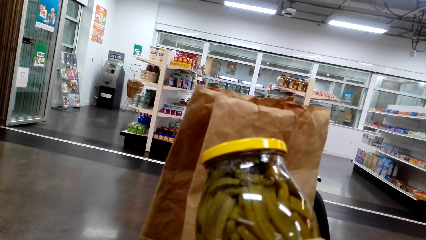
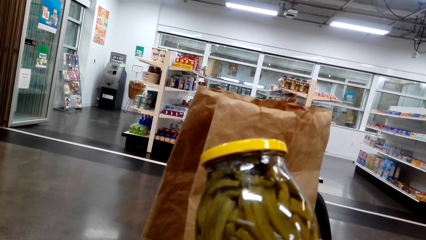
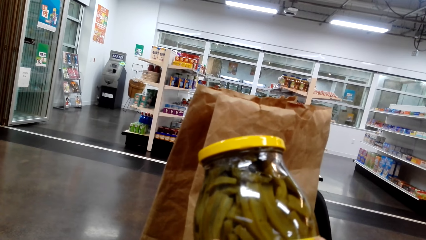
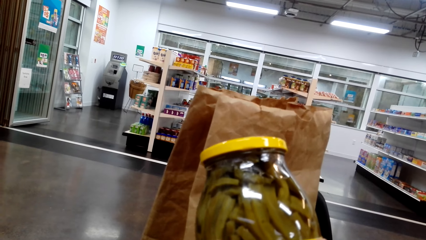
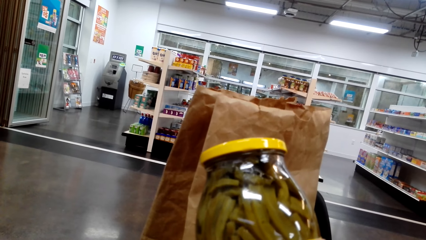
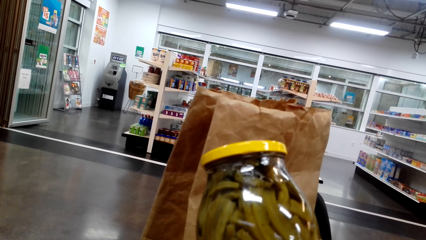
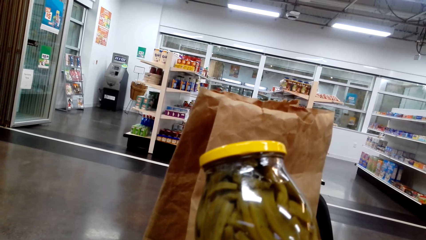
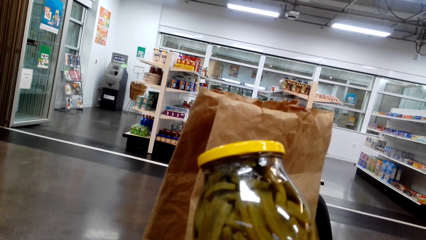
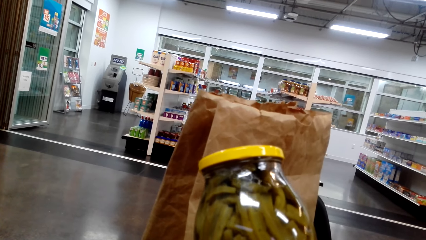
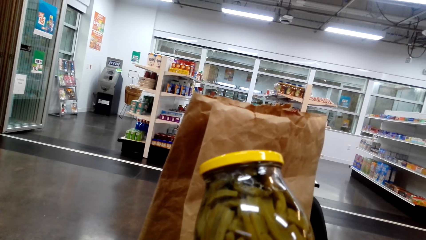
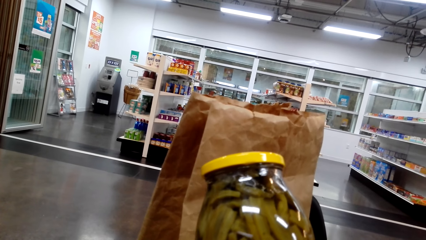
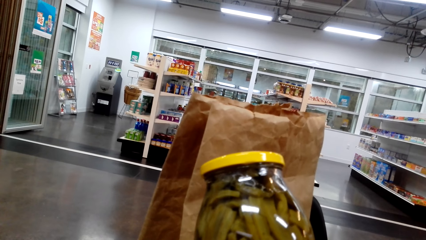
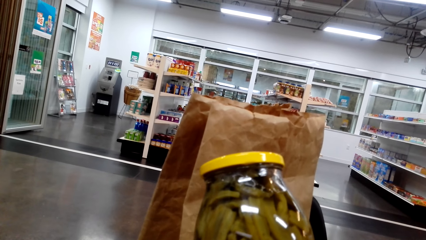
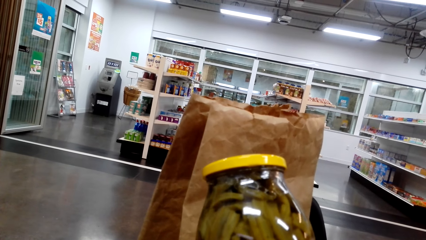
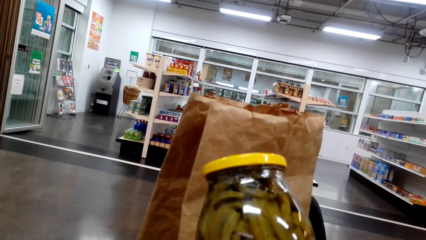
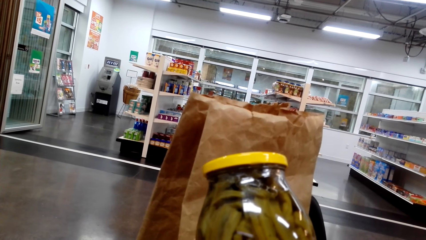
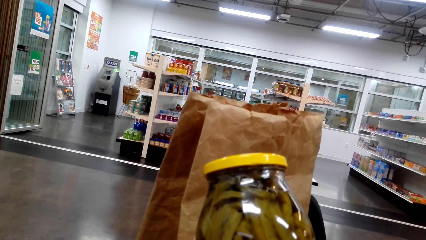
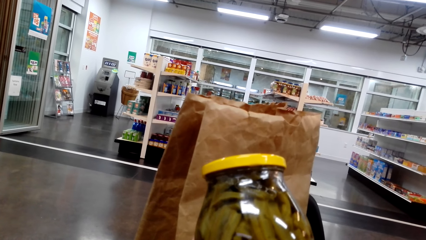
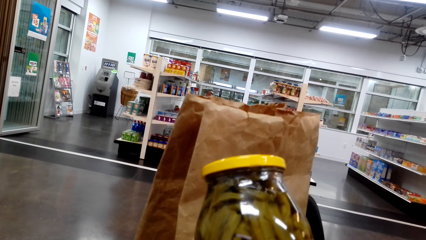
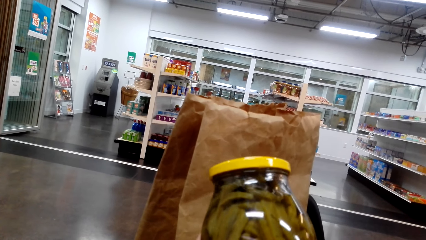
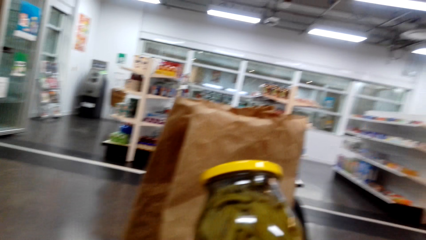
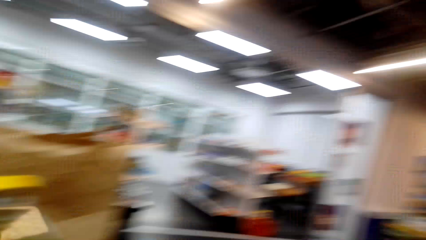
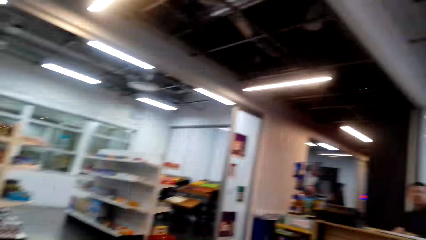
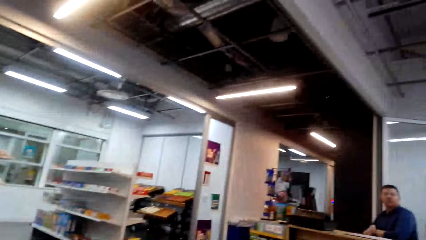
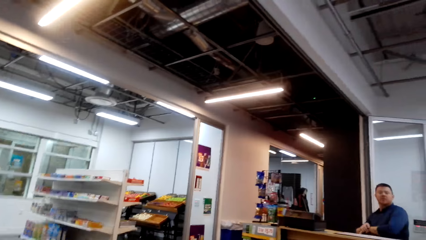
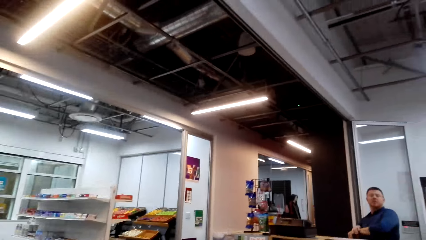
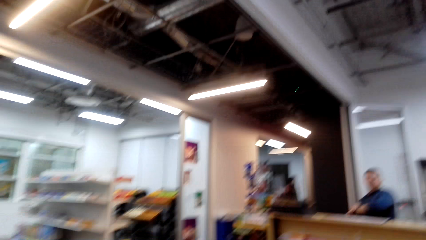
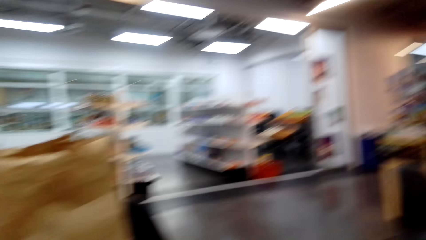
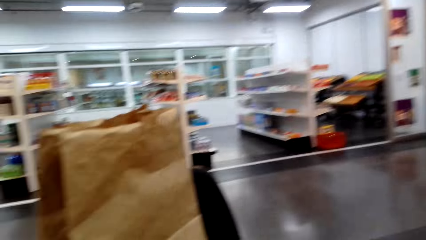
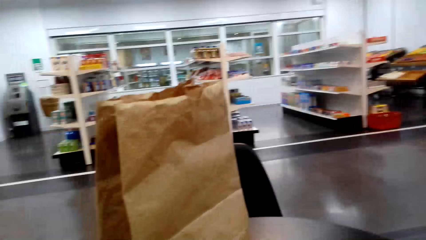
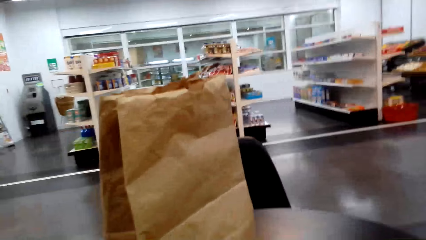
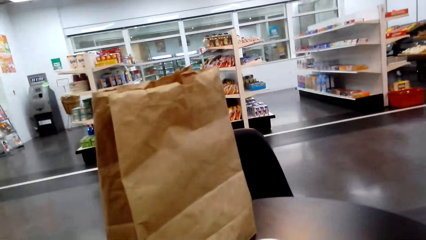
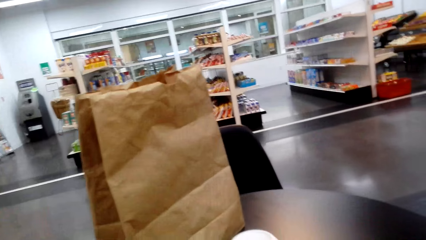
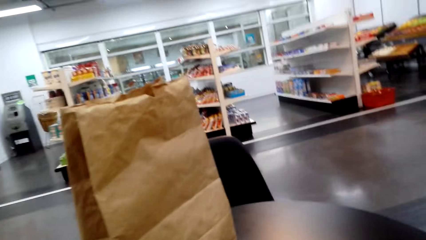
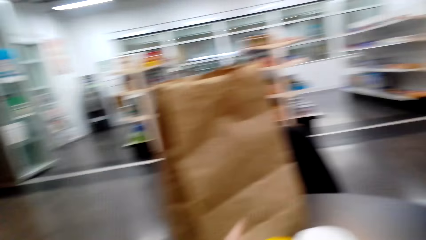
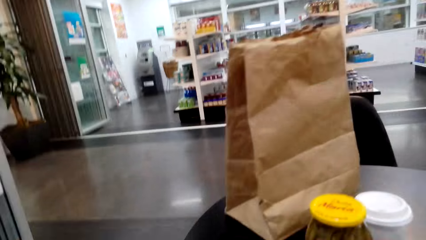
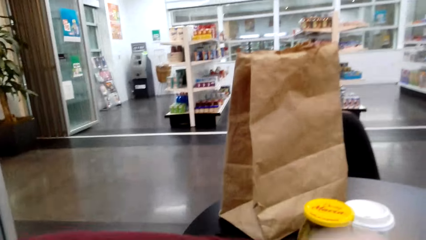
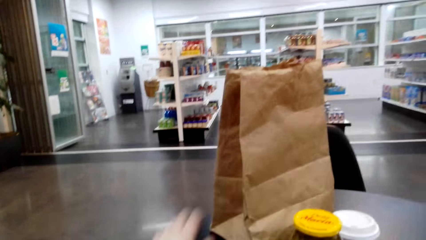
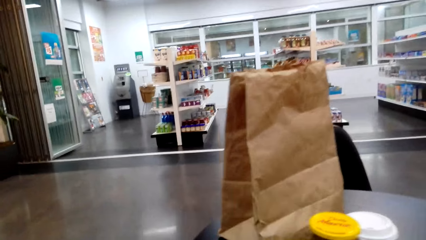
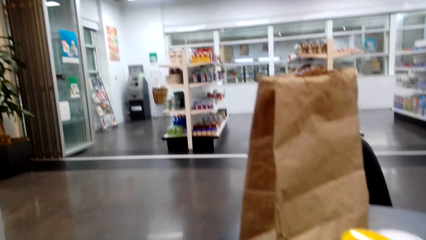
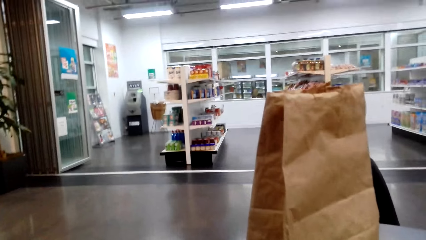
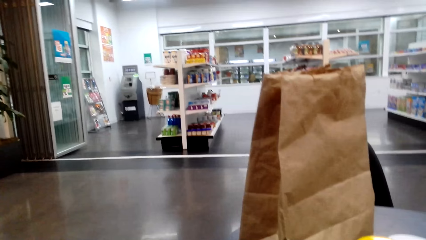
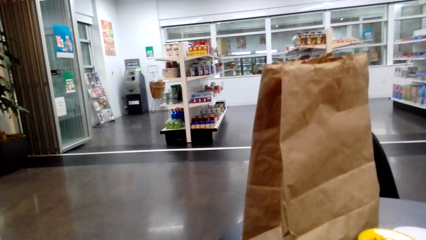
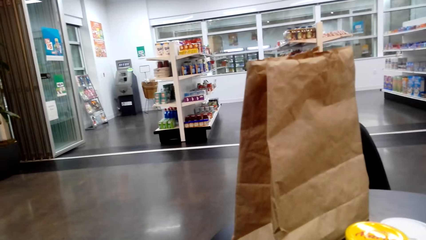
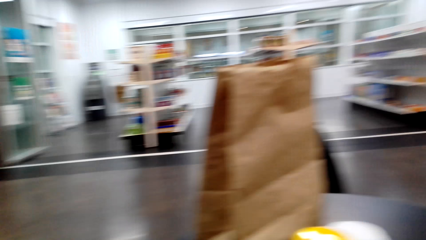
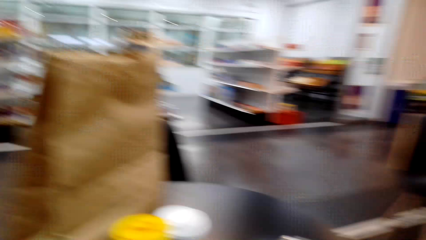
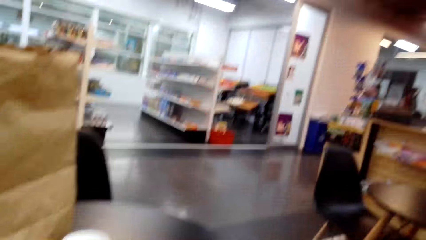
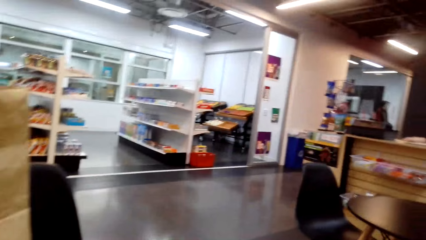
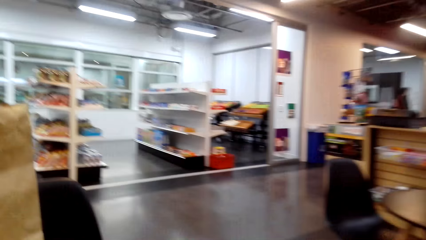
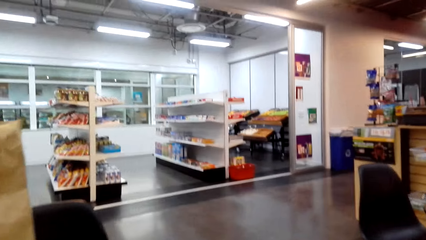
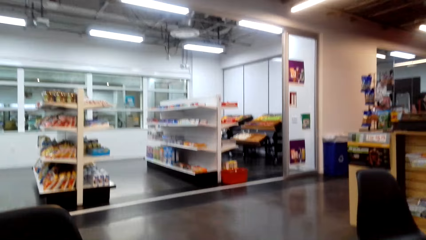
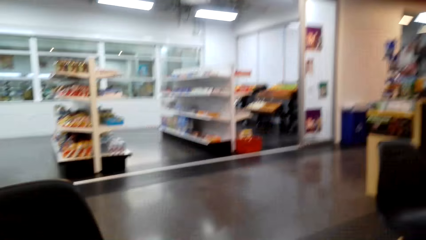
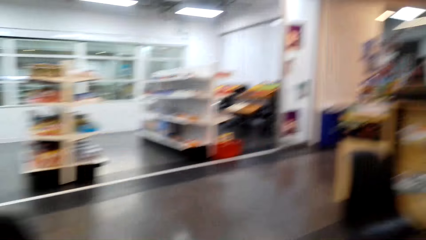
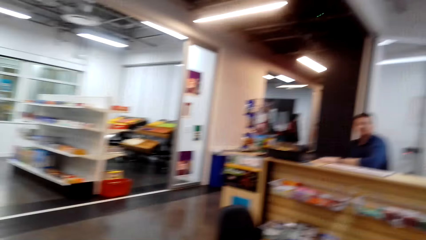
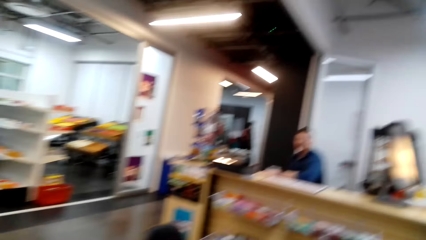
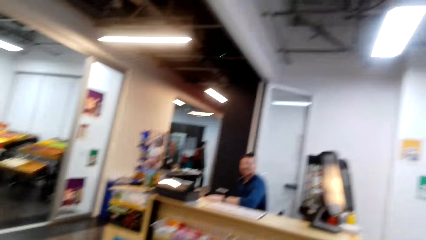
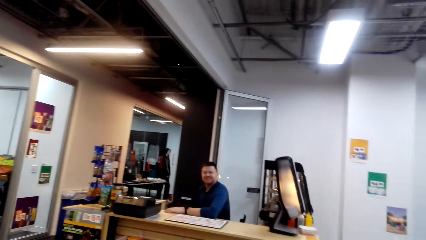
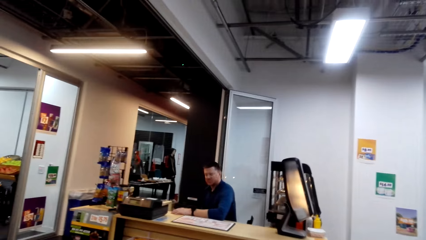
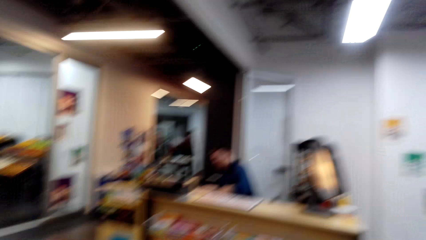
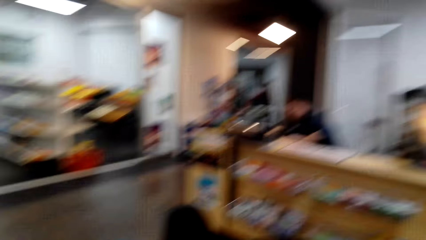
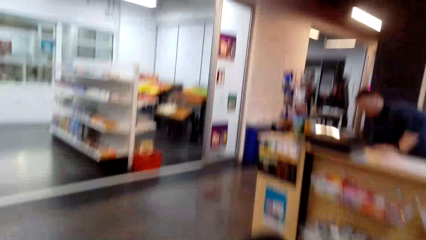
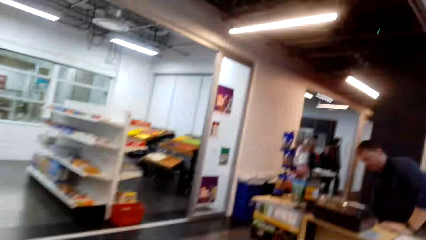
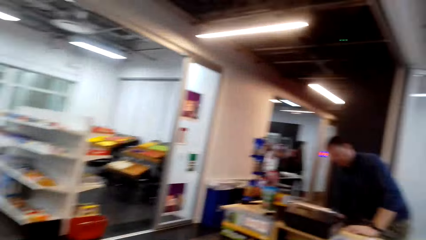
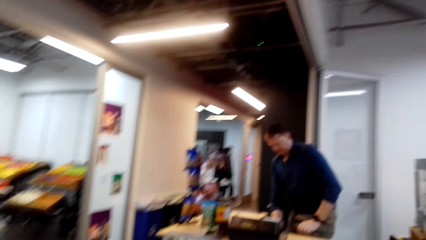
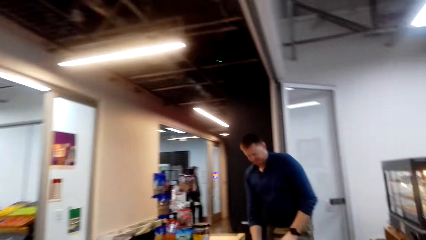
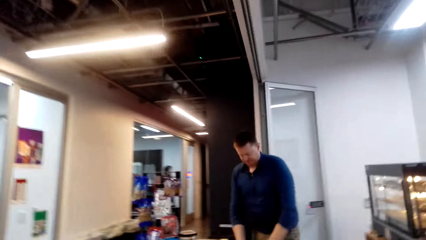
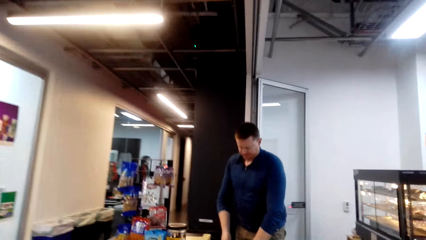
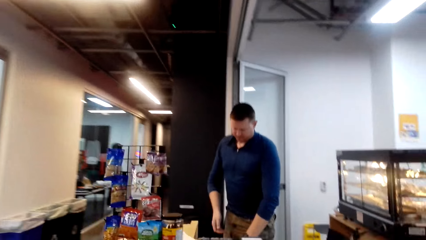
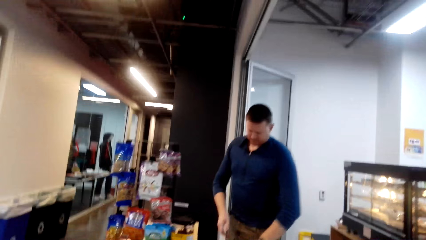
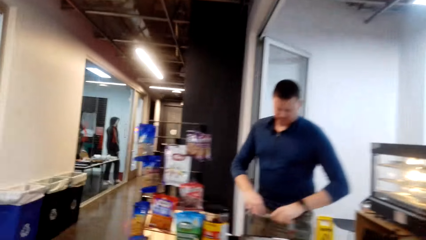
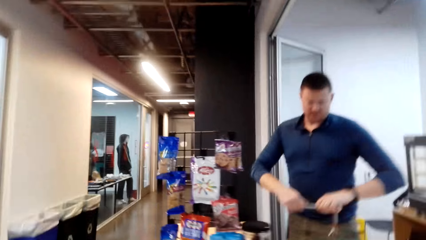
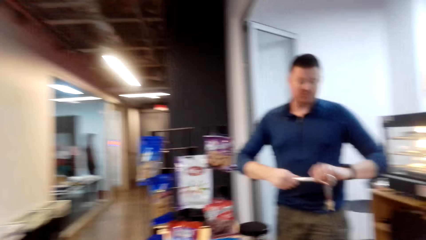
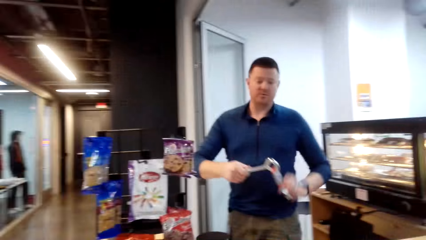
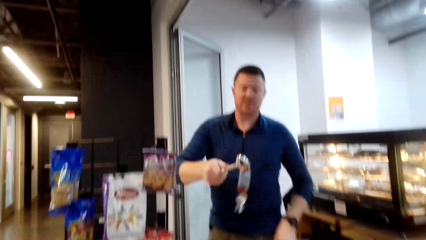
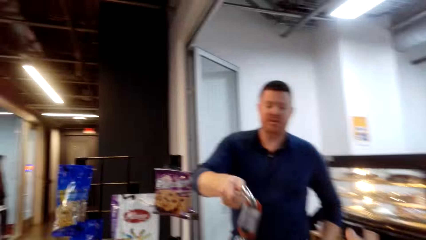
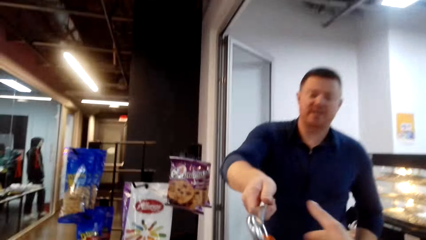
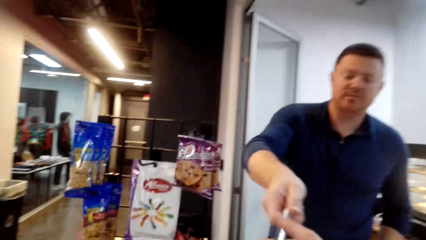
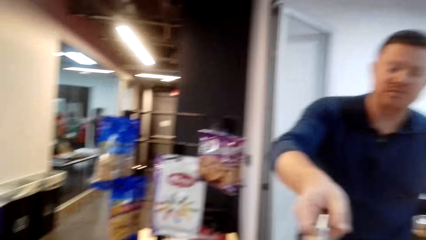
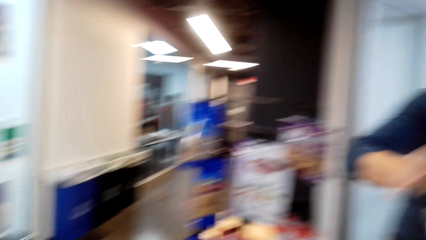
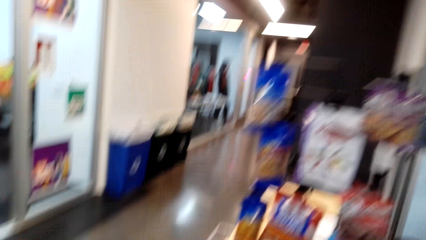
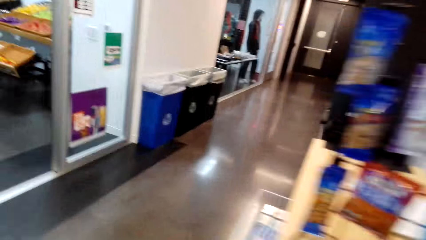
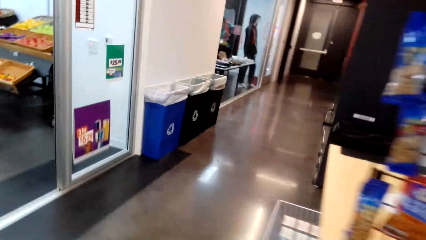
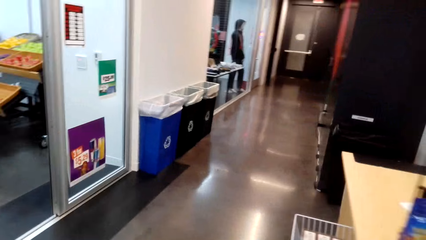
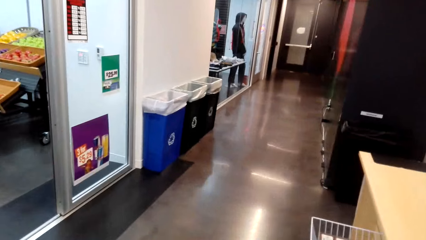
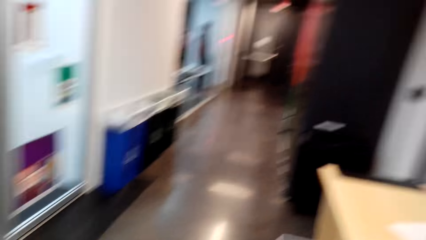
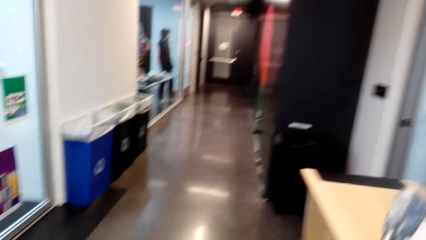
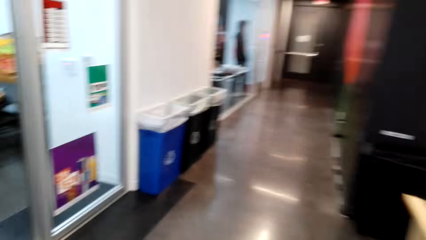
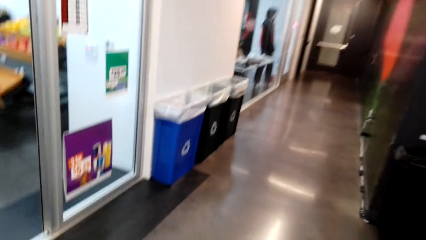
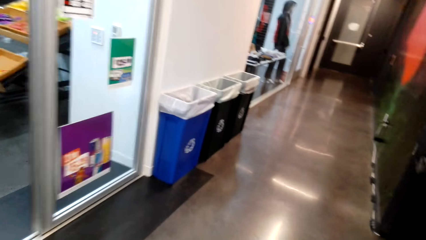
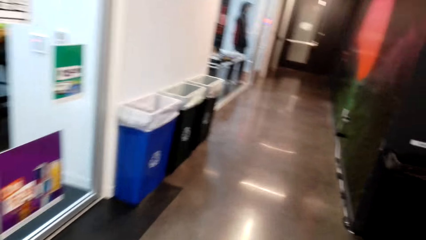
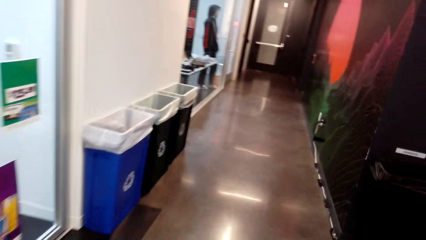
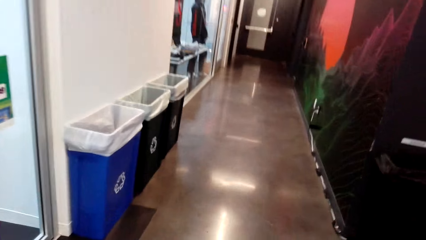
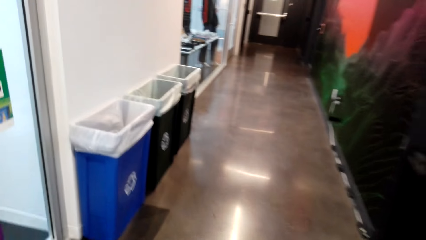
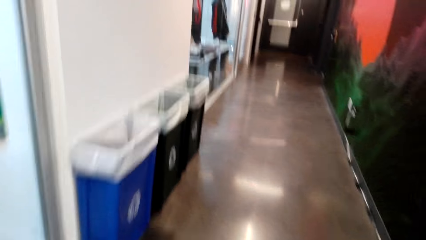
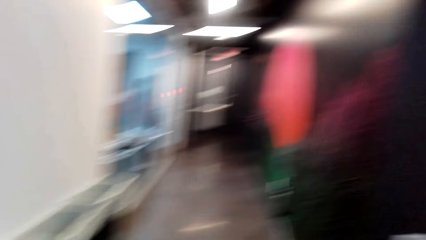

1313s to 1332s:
The camera wearer holds a canned jalapeno. They gaze at a cashier. They look at the items on the table. They walk. They converse with the cashier. They walk closer to the counter. The cashier hands over keys to the camera wearer. The camera wearer converses with the cashier and grabs the keys. They walk on the corridor.
